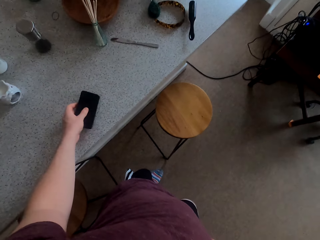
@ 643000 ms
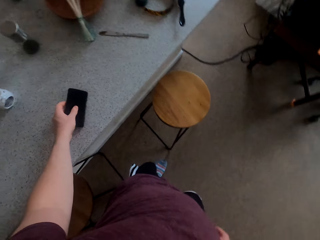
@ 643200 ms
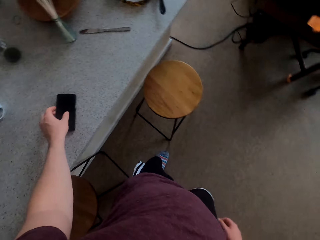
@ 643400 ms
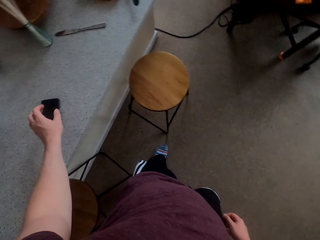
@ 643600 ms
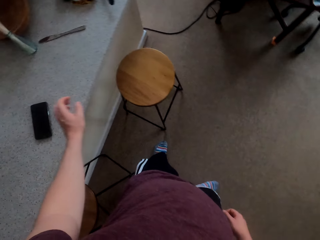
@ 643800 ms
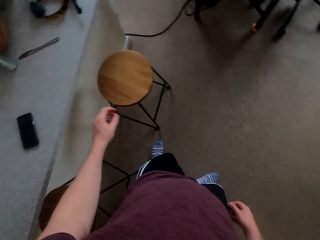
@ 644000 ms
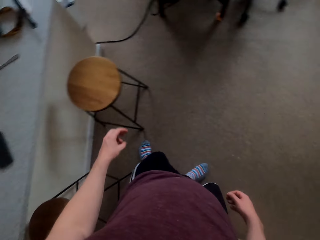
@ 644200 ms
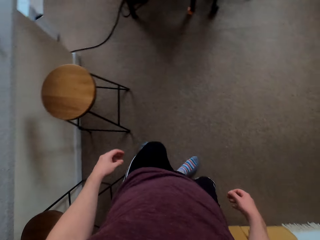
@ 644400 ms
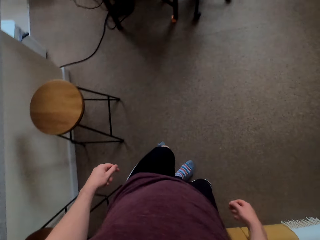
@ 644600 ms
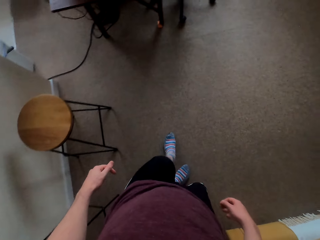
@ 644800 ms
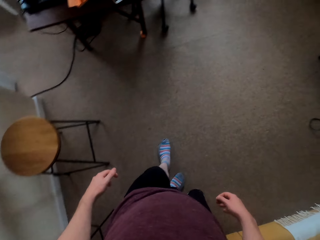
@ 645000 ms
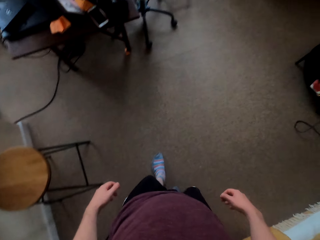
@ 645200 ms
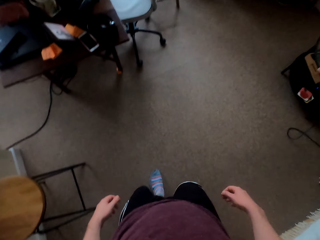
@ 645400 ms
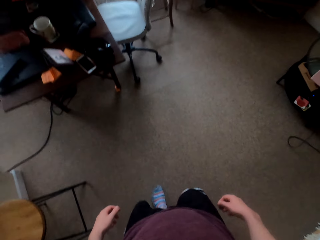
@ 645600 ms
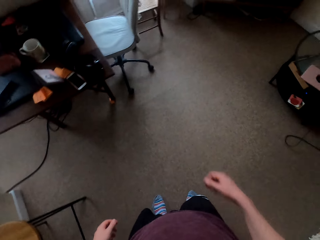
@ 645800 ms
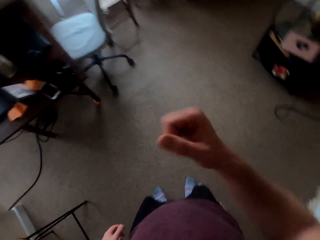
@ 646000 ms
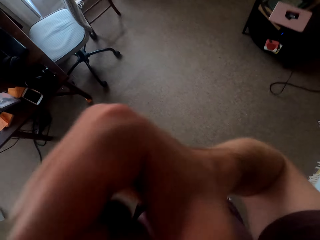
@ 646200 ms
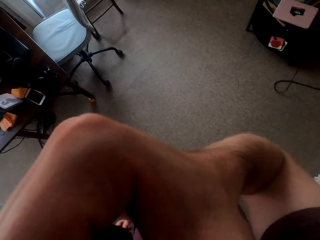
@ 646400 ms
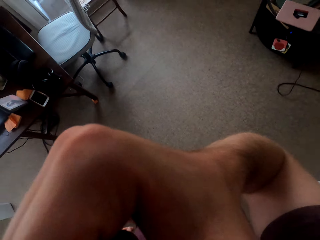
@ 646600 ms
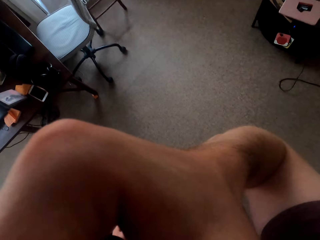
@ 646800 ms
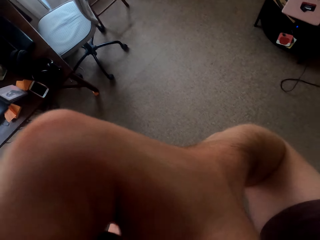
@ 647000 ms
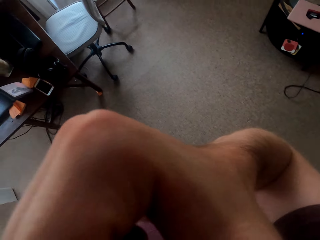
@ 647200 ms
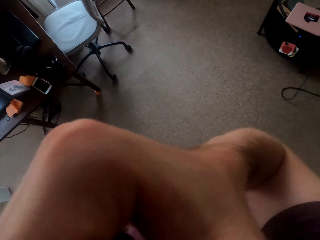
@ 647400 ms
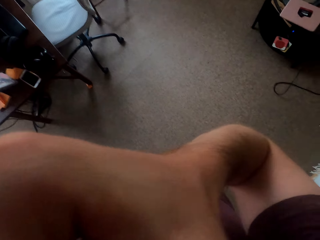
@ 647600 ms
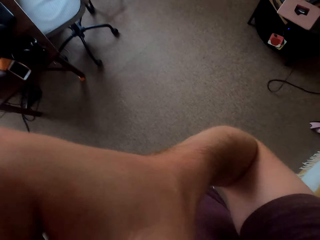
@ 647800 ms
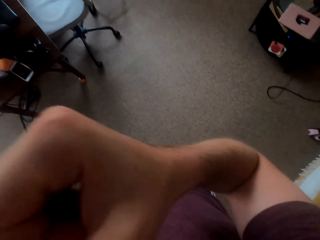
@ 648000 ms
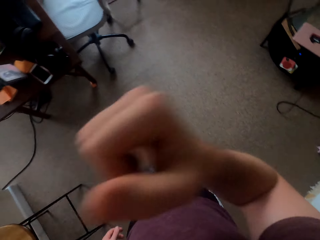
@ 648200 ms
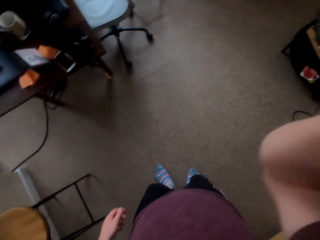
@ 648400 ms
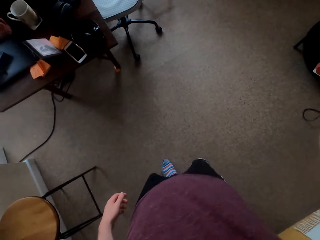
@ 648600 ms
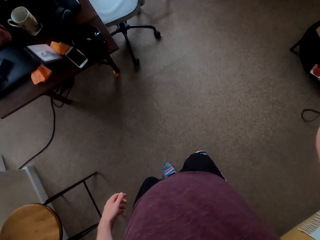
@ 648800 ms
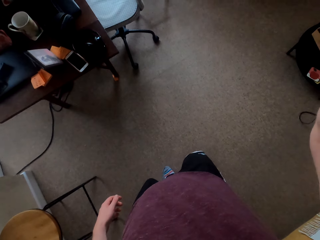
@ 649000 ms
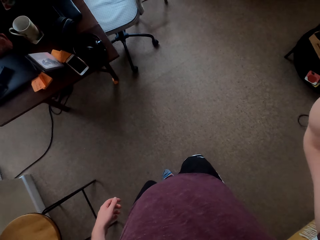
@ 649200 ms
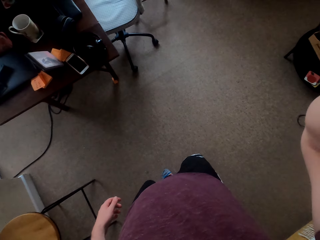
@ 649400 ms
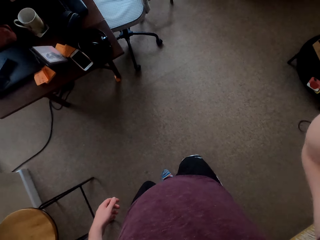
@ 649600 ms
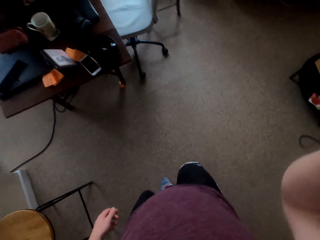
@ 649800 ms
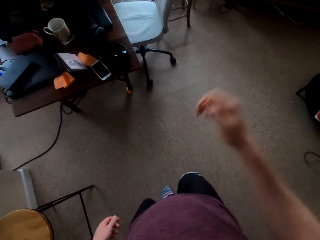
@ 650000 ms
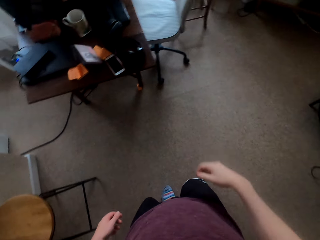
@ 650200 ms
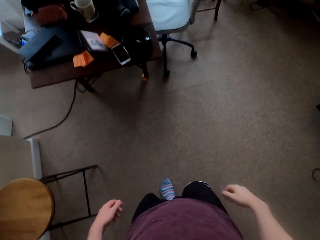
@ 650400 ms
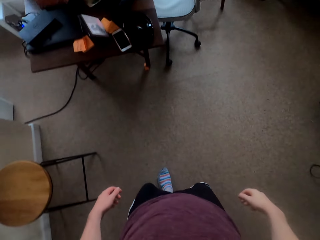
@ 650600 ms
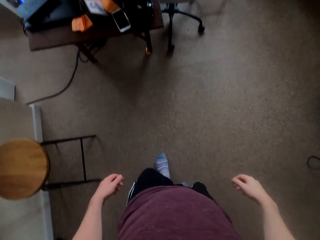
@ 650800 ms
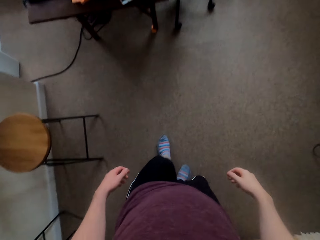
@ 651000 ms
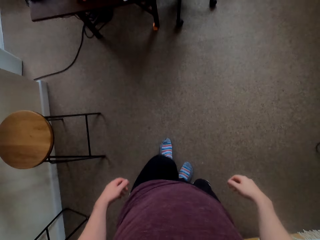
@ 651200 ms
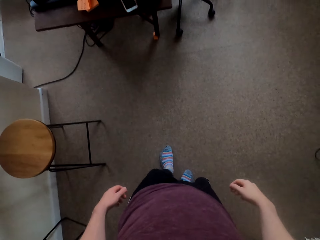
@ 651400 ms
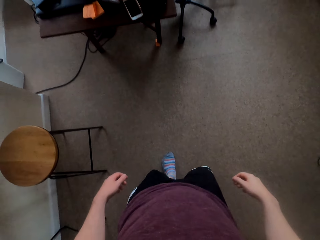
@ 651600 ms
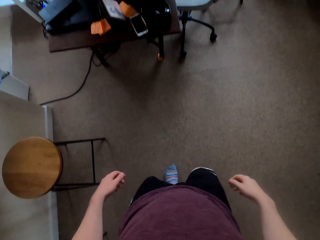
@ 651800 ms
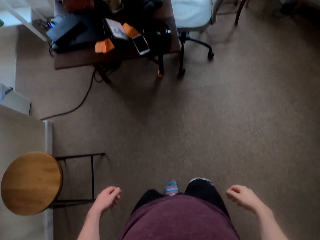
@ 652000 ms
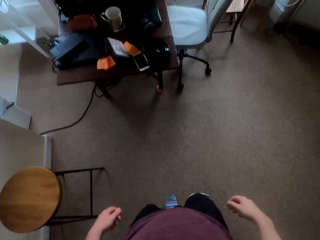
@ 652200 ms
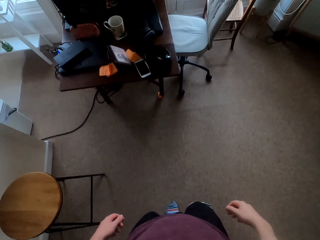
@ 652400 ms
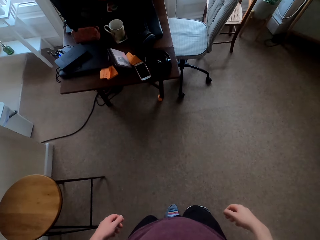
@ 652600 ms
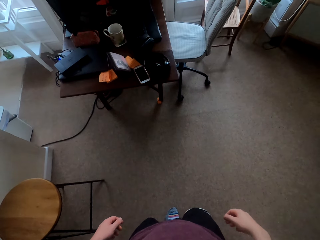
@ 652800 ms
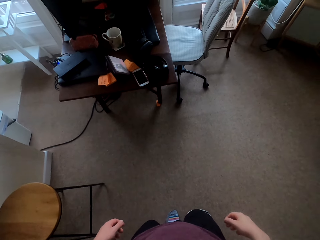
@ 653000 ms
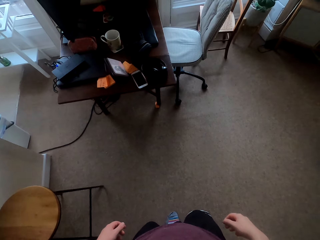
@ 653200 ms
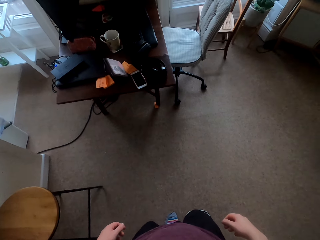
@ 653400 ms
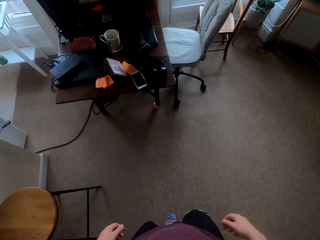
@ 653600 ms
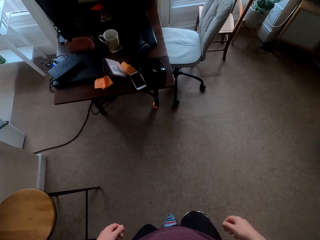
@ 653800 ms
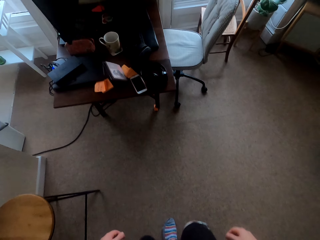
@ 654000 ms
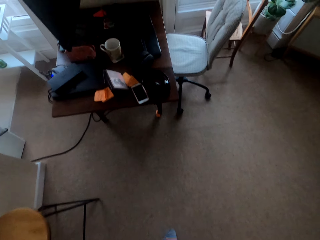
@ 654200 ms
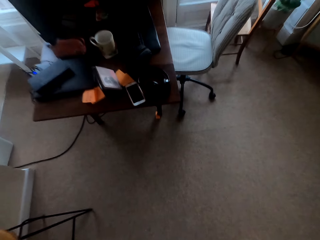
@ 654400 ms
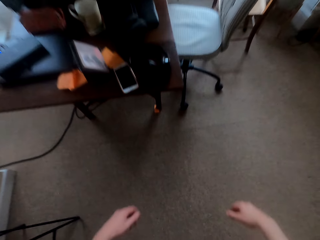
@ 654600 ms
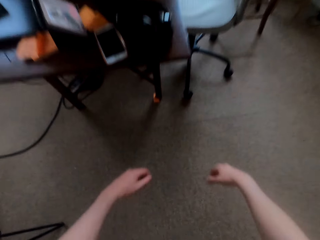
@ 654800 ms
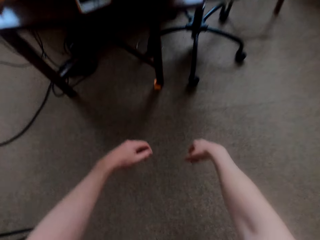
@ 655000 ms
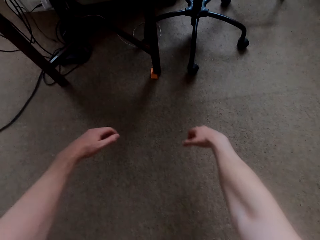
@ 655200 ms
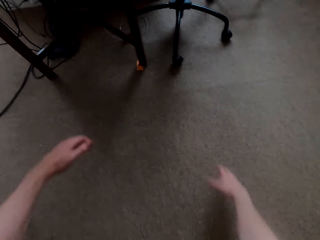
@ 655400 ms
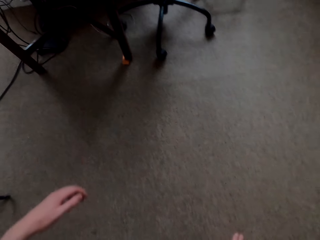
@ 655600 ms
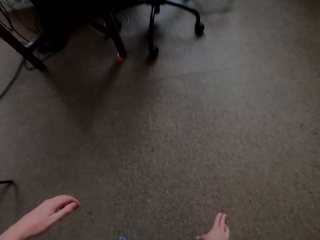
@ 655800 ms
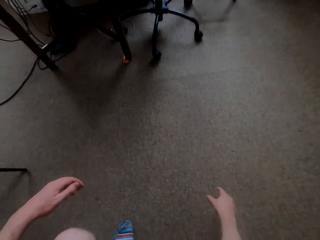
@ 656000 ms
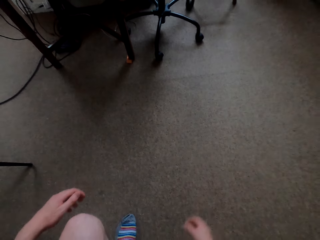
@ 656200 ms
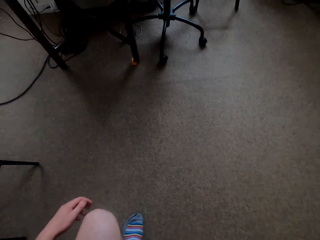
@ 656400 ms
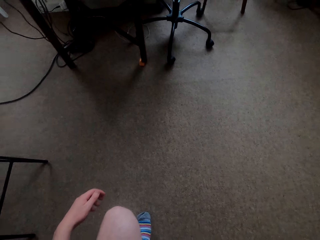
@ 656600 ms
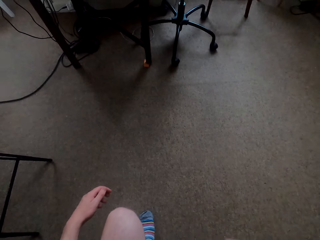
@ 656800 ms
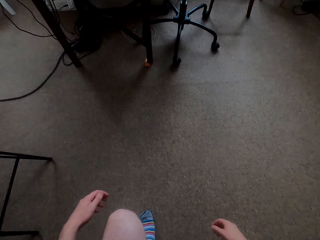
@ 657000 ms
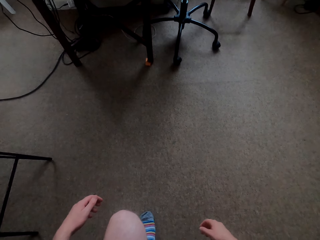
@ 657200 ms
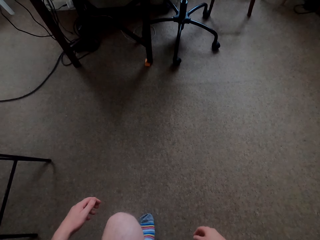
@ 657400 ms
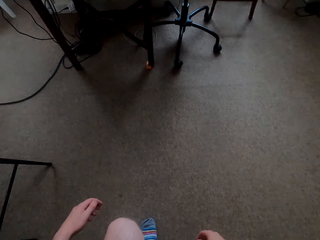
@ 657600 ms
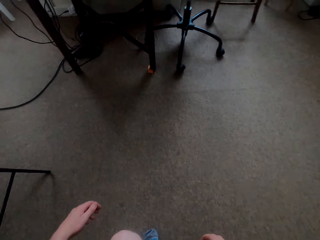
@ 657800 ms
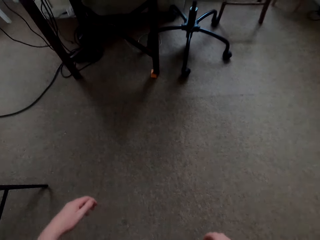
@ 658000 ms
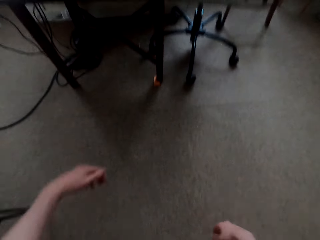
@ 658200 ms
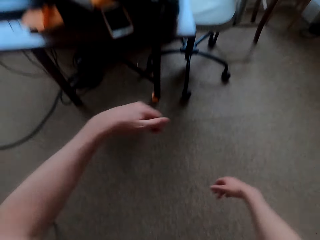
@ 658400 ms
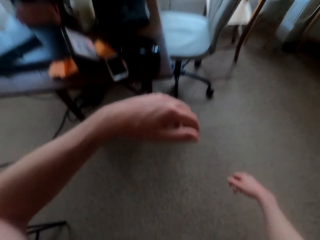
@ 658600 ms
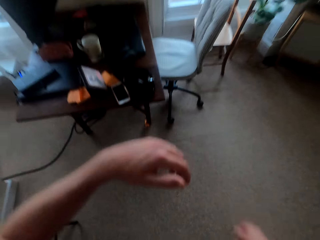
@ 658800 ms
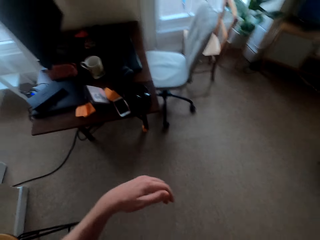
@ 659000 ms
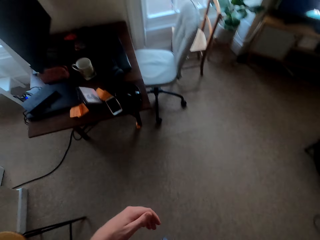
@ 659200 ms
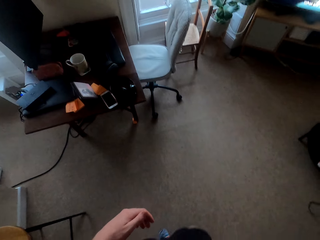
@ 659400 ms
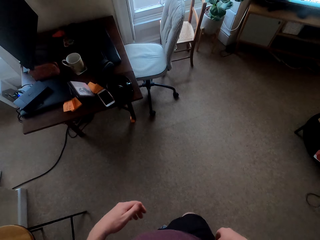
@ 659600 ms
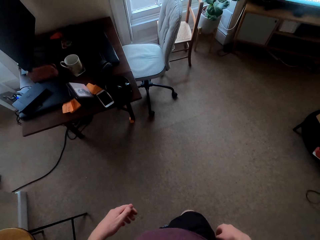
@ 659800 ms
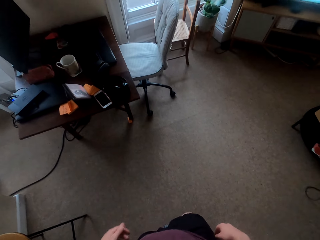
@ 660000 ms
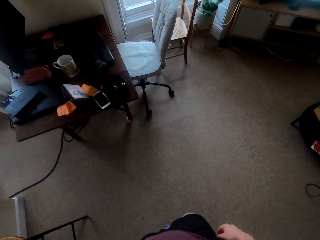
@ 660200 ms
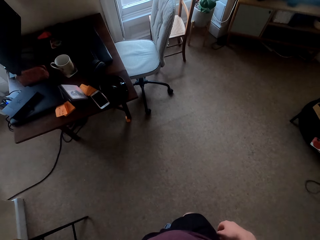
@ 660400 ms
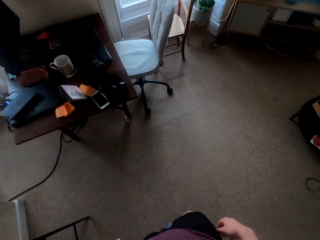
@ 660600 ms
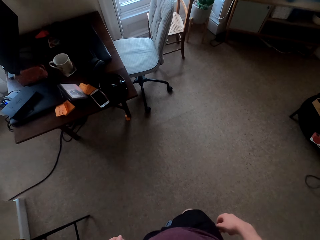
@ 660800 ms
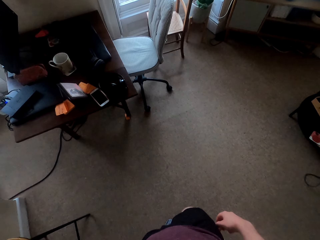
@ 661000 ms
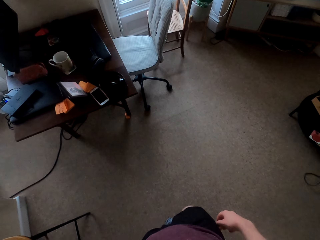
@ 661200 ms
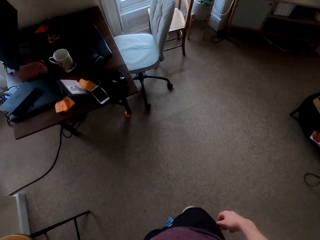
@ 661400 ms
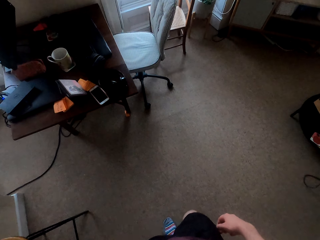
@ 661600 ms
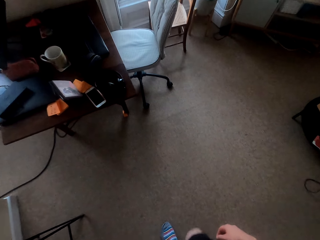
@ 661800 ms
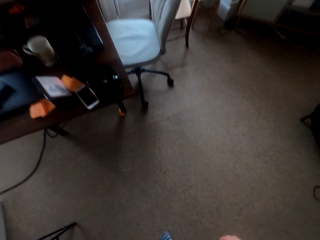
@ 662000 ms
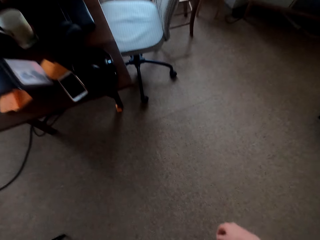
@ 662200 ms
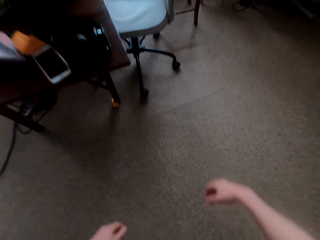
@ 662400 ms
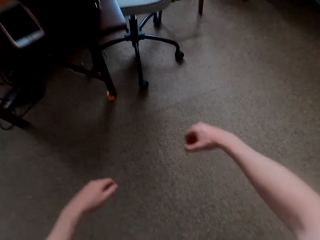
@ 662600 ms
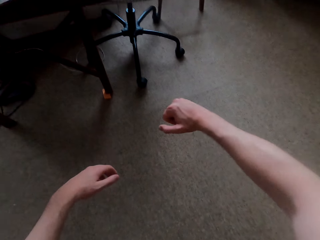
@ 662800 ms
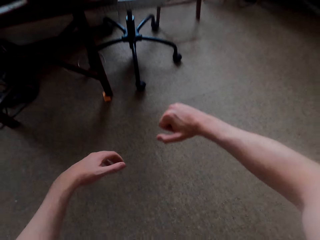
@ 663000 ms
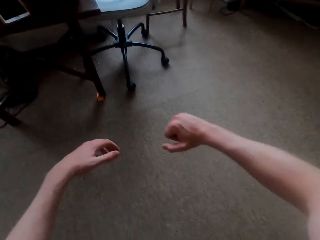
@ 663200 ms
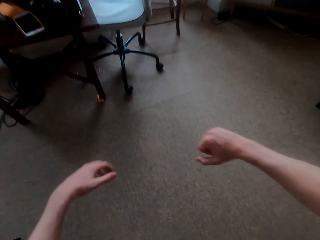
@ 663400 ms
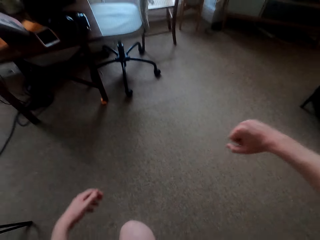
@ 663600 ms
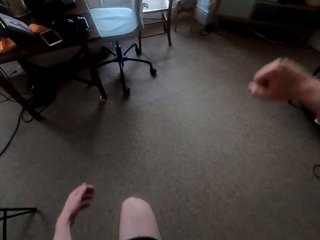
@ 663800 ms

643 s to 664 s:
The camera wearer places the cell phone on the counter. They stand in the house. They squat with one leg. They do body exercise.
